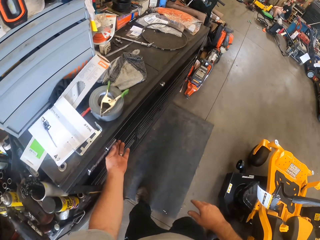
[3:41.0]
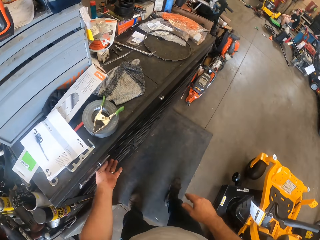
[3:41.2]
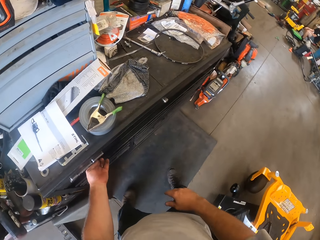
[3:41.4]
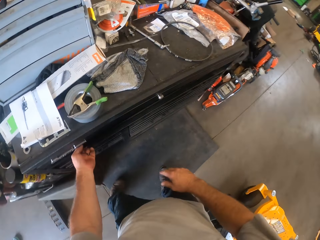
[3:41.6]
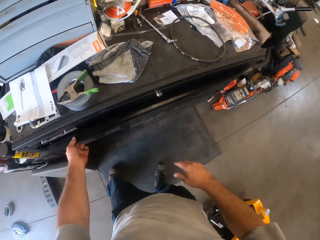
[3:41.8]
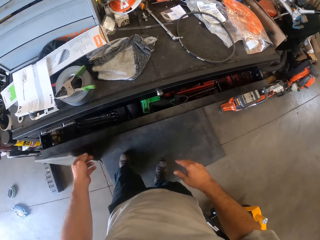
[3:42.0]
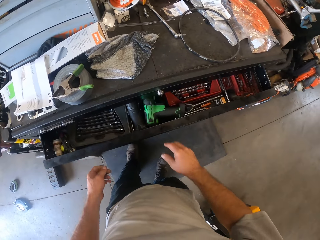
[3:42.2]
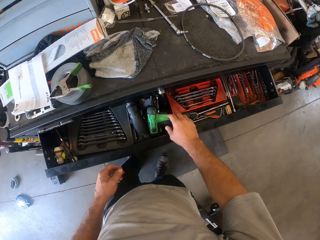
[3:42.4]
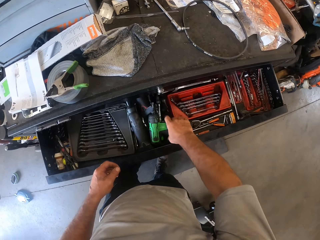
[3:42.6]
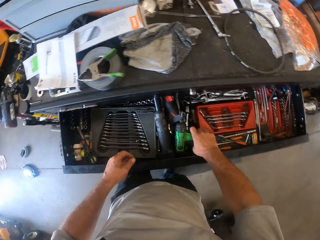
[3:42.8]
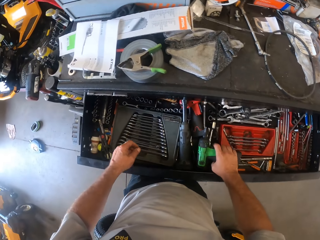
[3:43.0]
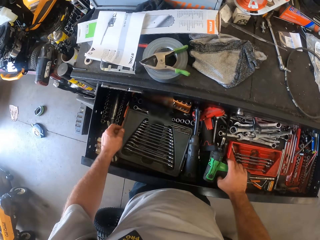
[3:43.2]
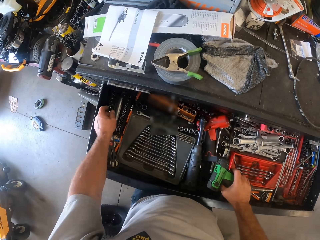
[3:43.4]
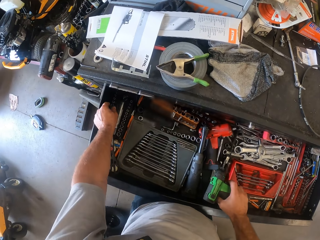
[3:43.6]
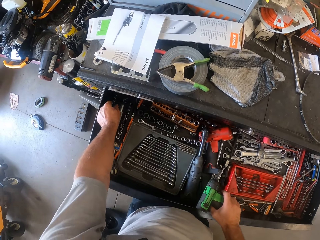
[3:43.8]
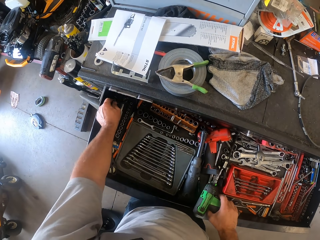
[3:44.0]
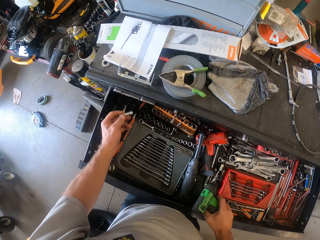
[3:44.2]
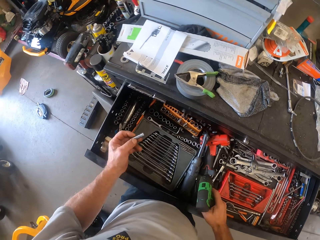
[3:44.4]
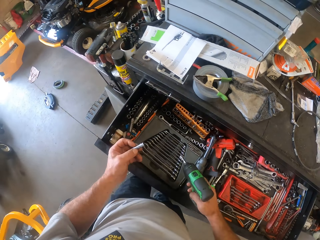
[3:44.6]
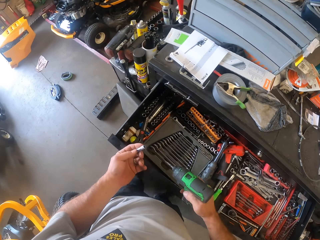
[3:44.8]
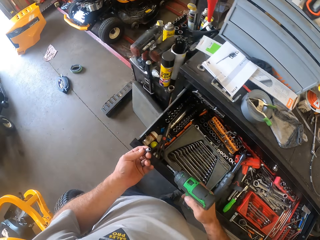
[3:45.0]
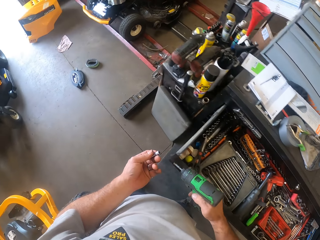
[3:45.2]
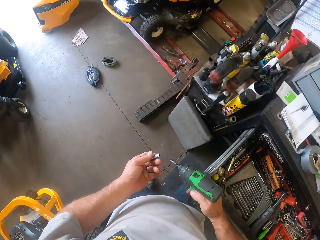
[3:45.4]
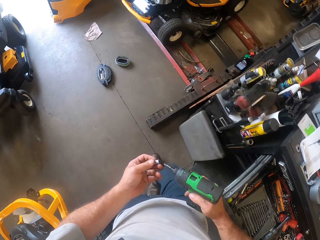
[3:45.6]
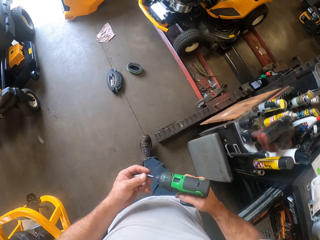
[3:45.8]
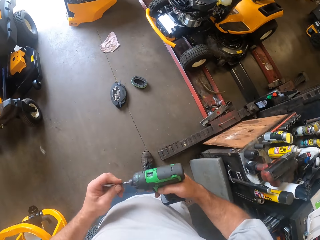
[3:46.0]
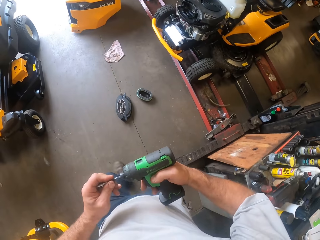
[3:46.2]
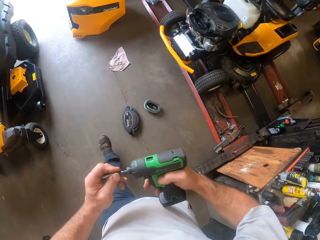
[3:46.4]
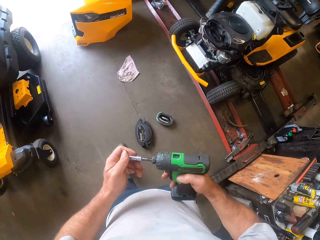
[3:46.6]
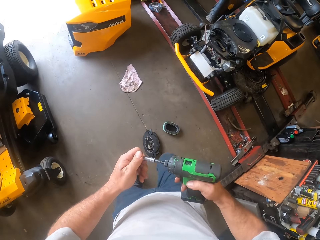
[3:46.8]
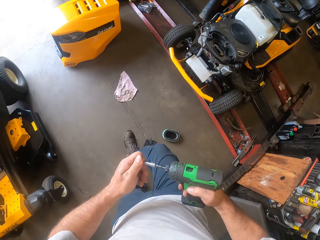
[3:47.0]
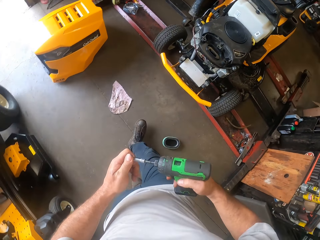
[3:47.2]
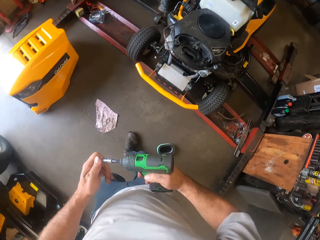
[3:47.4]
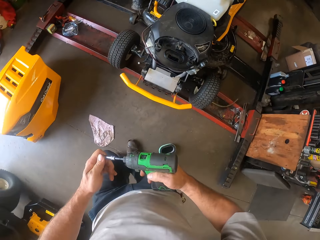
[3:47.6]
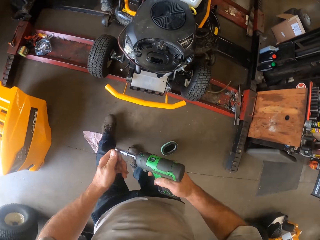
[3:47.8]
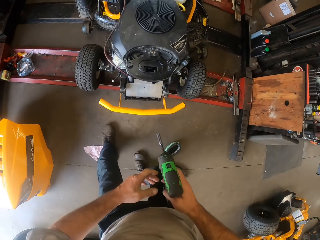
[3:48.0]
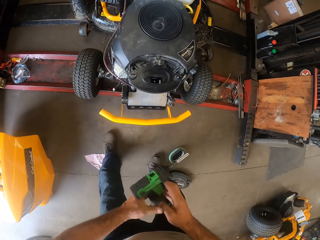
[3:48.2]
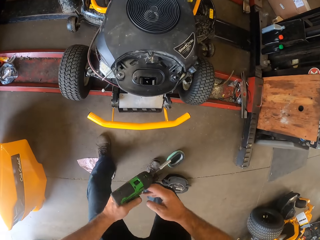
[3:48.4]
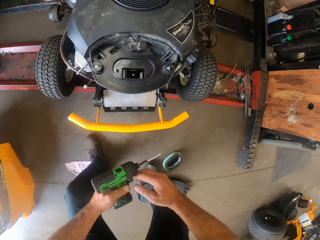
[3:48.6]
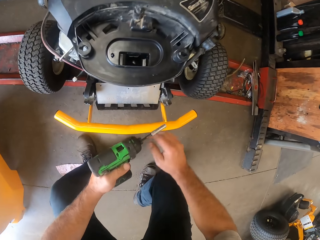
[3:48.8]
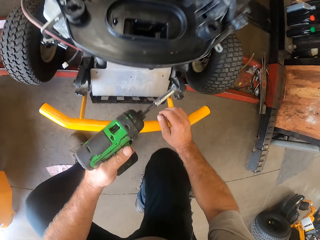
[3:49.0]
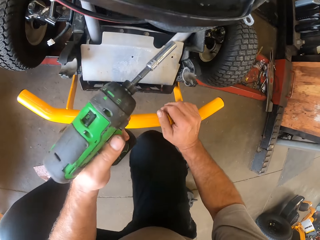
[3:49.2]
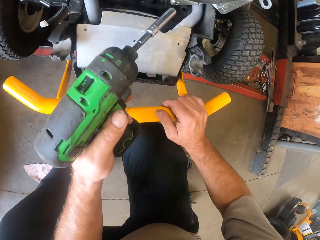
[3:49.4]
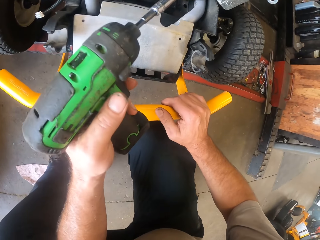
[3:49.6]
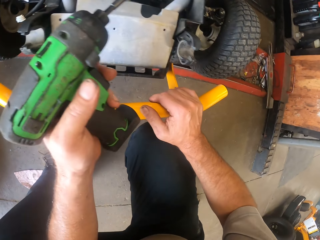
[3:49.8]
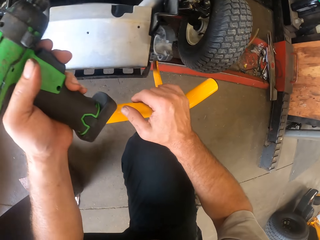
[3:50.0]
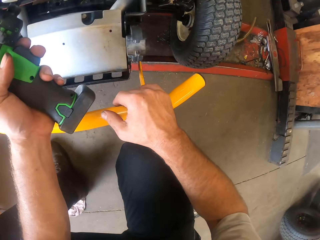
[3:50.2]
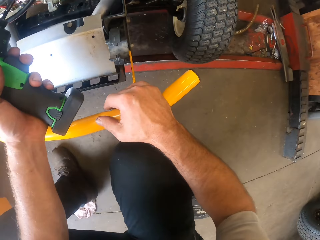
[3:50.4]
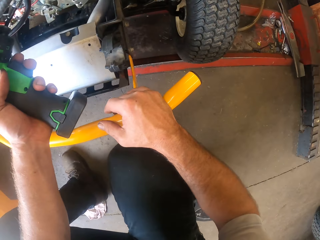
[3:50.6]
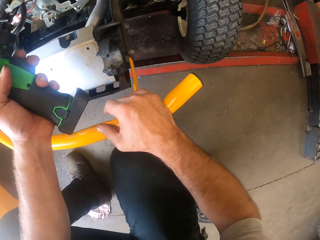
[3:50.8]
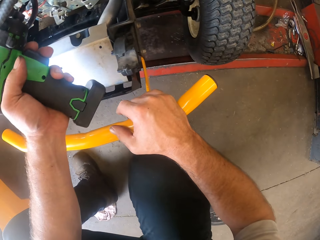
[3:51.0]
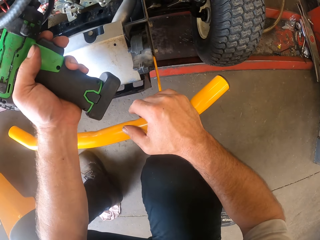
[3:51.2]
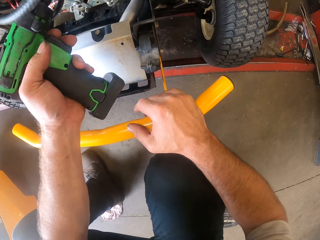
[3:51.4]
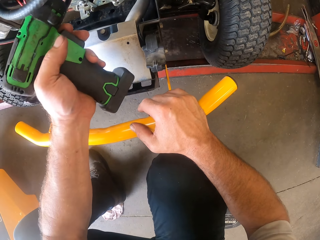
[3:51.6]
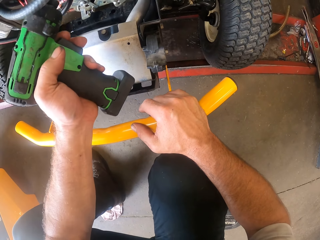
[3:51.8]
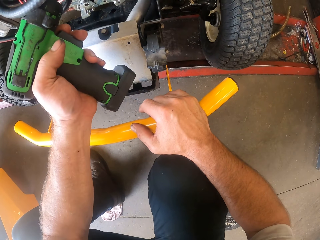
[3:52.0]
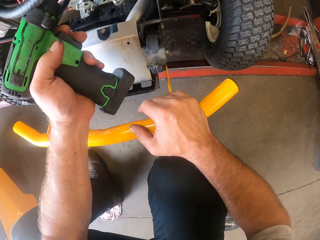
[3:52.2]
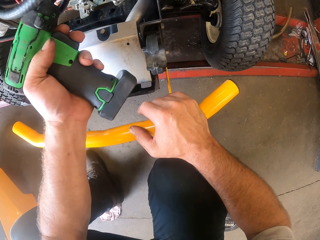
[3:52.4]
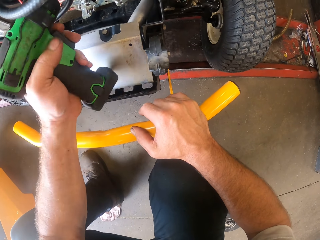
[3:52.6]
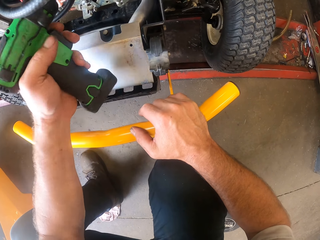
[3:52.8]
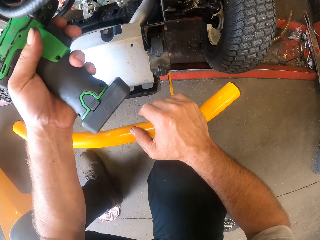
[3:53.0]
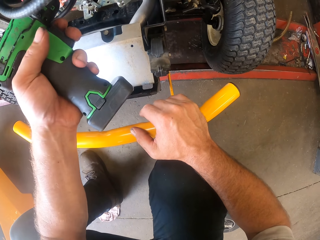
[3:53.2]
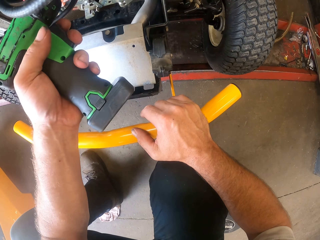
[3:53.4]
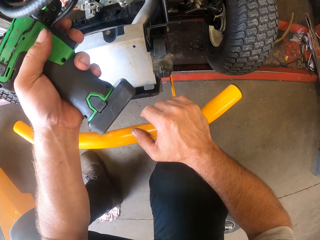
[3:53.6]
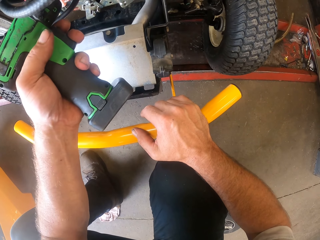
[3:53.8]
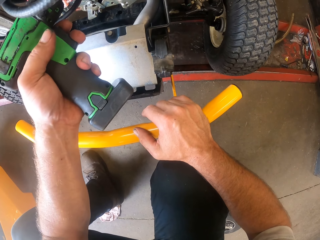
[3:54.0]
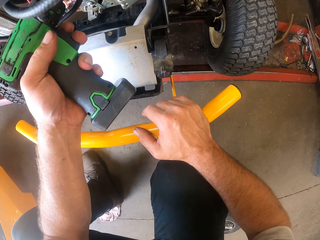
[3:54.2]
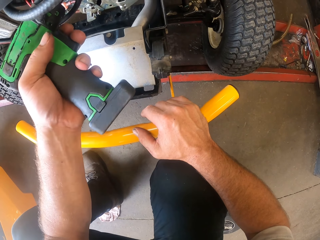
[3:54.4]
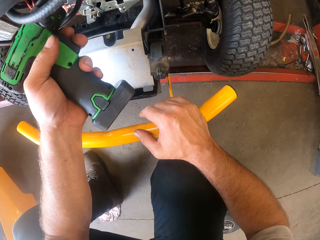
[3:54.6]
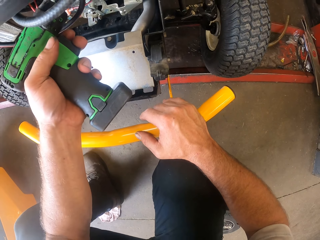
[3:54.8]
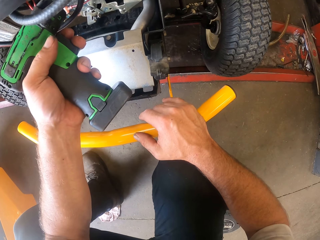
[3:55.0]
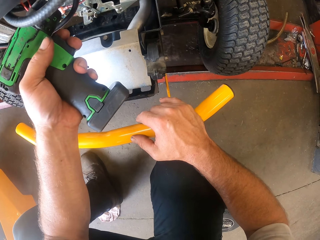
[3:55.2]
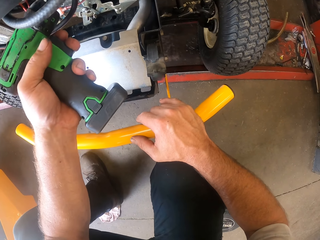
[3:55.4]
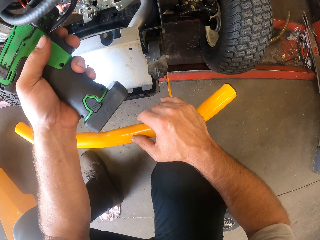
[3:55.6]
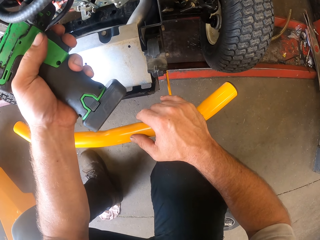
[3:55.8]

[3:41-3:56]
The camera wearer opens the toolbox drawer with his left hand. He picks up the power screwdriver from the drawer with his right hand. He picks up a wrench bit from the drawer with his left hand. He walks around the workshop. He inserts the wrench bit into the power screwdriver. He passes the power screwdriver to his left hand. He bends downwards. He touches the lawn flite. He loosens a screw in the other lawn mower with the power screwdriver.

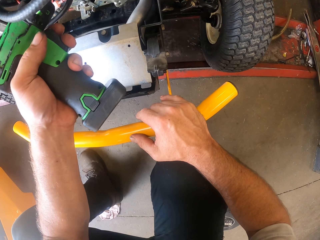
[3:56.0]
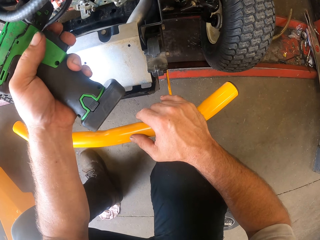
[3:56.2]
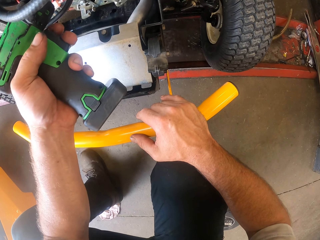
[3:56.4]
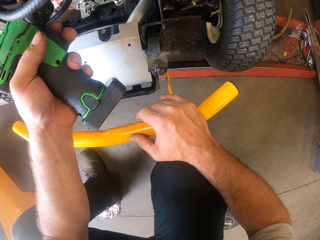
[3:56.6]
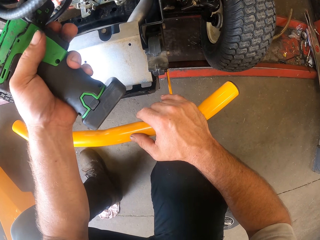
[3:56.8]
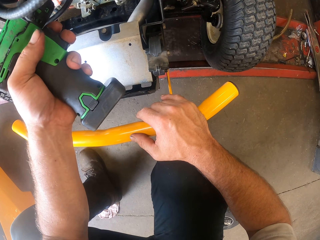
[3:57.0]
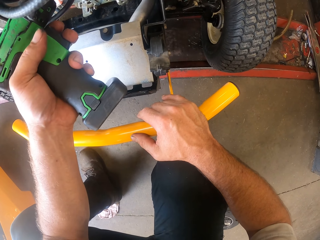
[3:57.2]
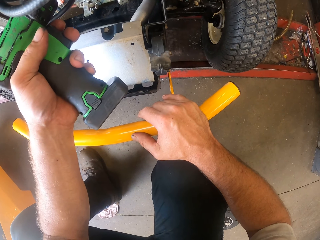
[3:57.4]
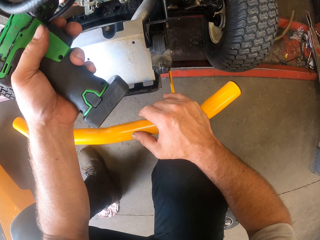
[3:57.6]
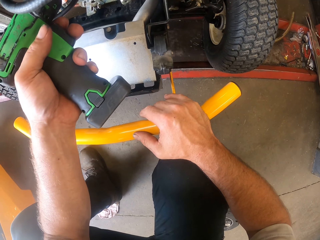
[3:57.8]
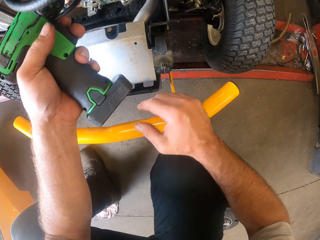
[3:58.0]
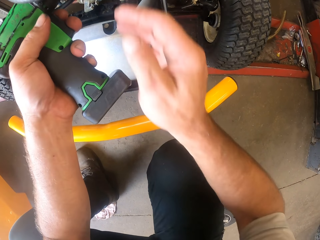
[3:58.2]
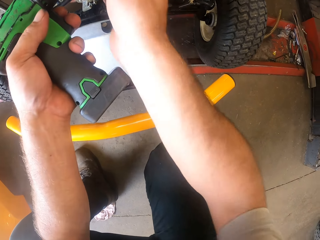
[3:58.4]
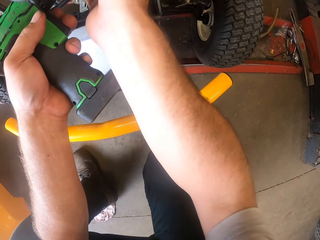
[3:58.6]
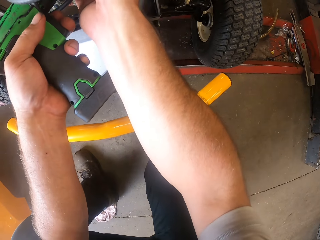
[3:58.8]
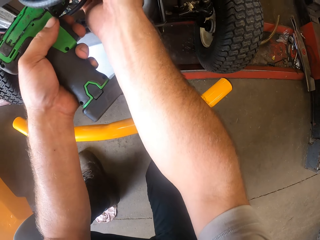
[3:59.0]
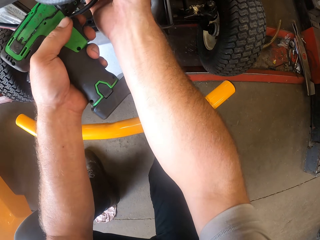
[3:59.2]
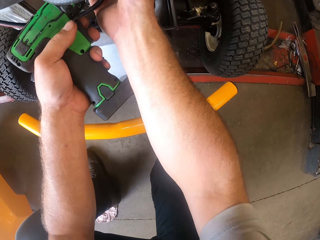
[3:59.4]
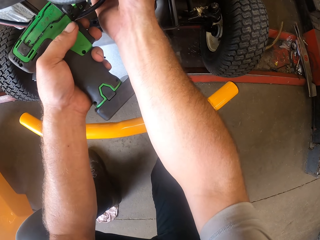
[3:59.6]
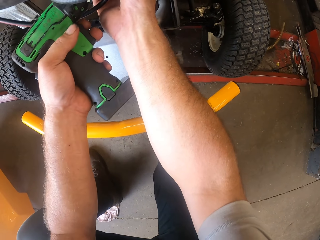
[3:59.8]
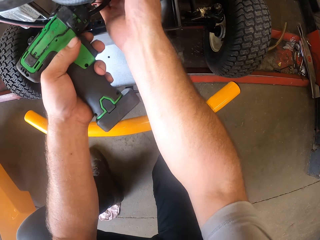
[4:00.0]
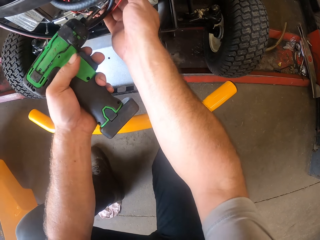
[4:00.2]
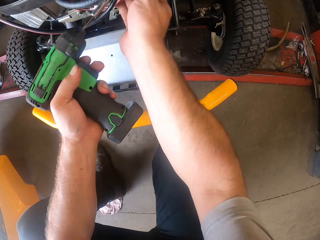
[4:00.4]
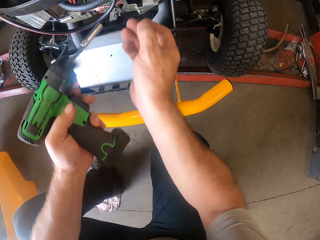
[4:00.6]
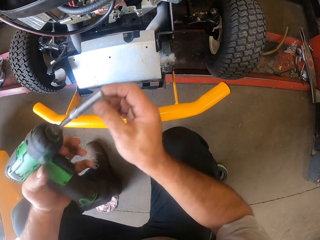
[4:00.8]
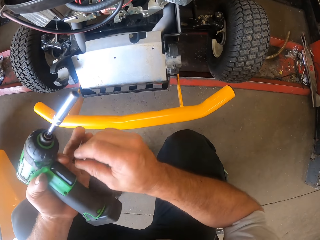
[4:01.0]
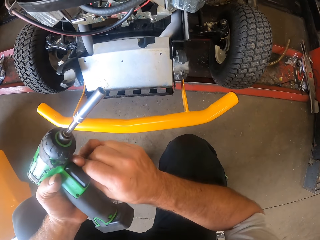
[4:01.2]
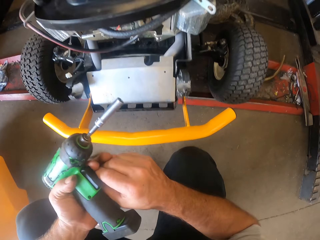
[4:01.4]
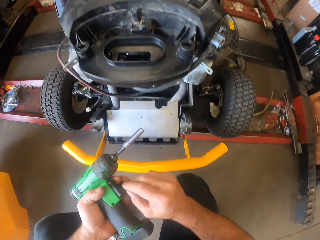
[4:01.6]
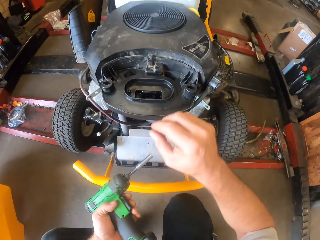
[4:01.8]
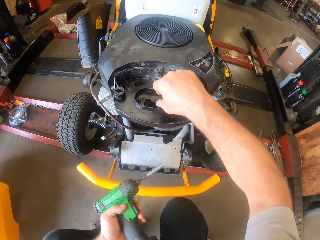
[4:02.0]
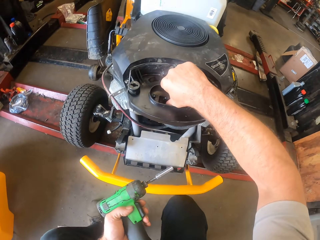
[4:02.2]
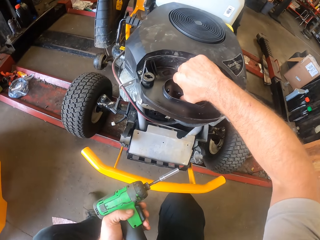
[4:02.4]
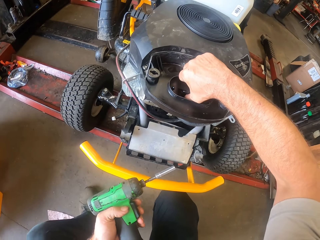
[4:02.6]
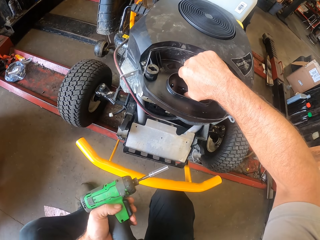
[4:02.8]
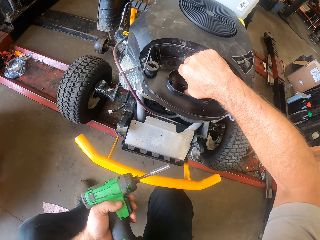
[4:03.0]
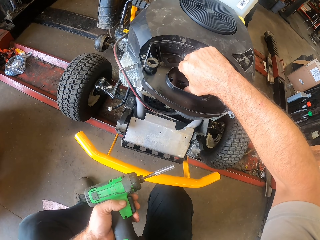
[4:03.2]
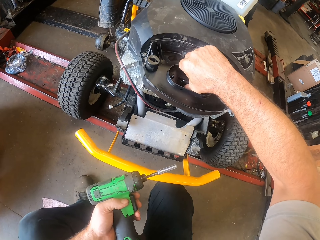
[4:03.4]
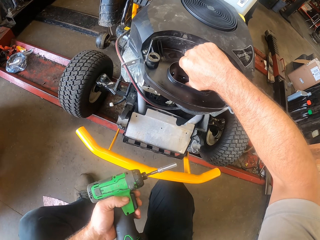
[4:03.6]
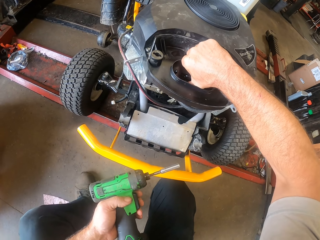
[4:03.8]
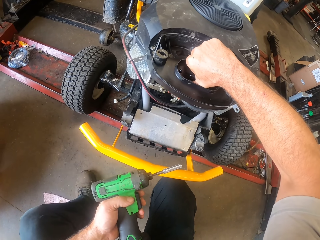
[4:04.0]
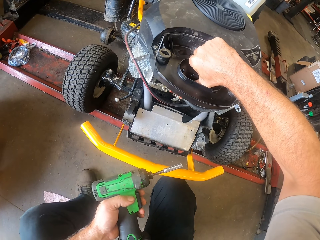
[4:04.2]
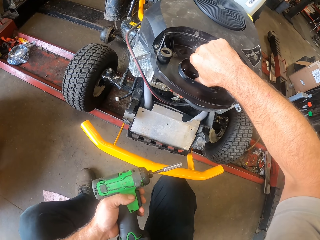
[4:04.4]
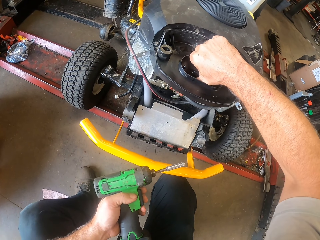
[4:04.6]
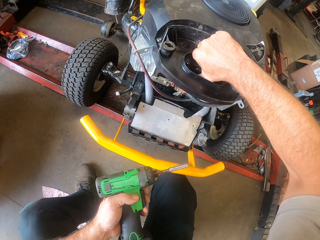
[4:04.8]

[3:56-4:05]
The camera wearer removes the screw from the other lawn mower with his right hand. He passes the screw to his left hand. He inspects the part of the other lawn mower with his right hand. He touches the lawn flite air passage pipe.
